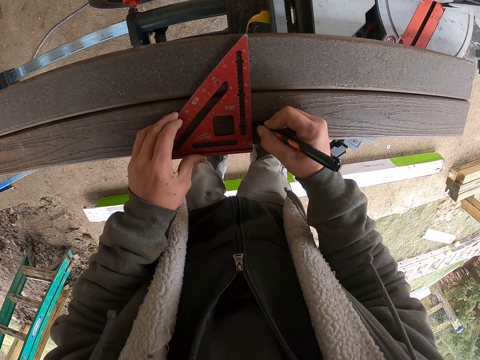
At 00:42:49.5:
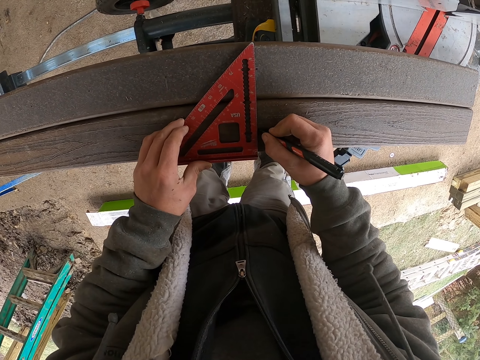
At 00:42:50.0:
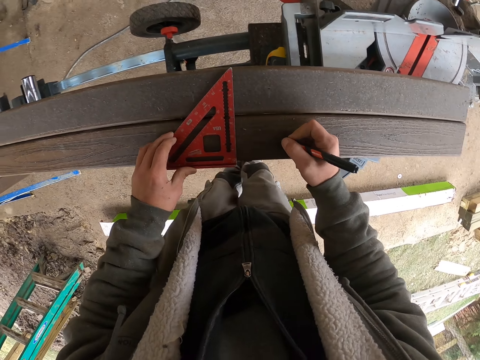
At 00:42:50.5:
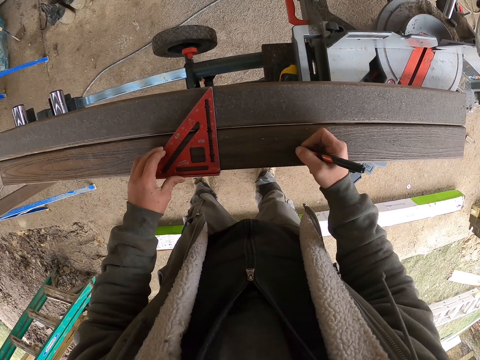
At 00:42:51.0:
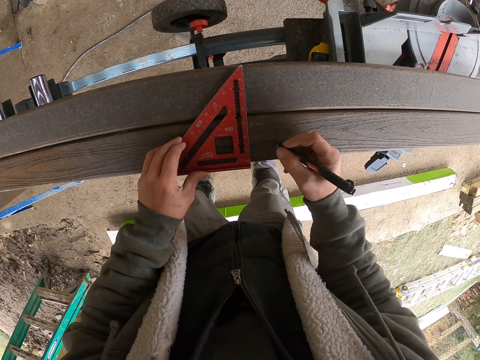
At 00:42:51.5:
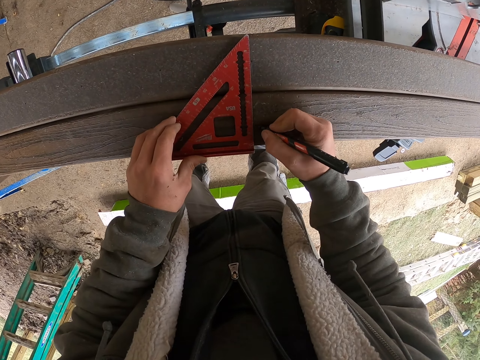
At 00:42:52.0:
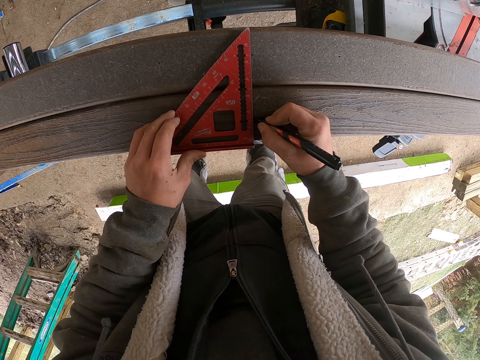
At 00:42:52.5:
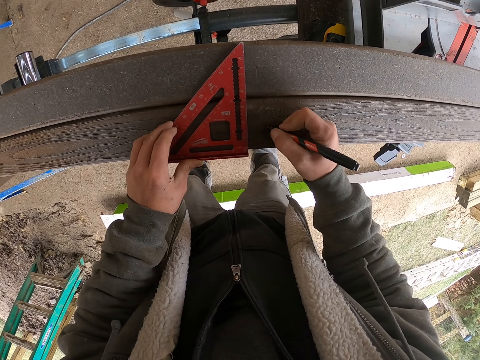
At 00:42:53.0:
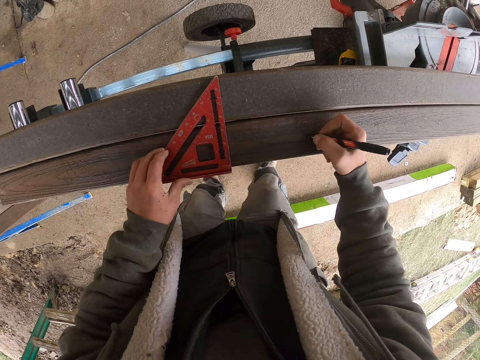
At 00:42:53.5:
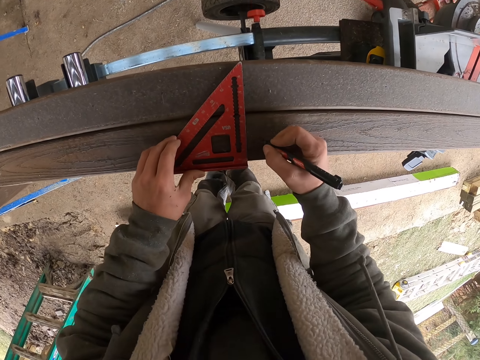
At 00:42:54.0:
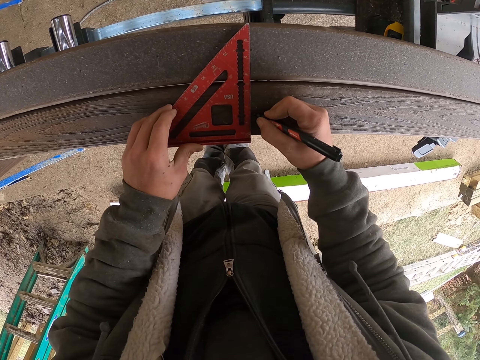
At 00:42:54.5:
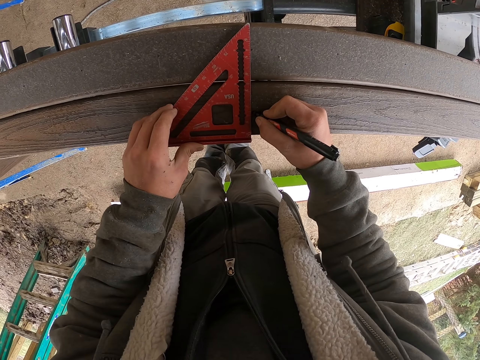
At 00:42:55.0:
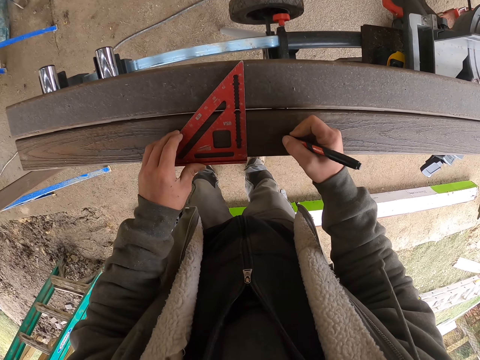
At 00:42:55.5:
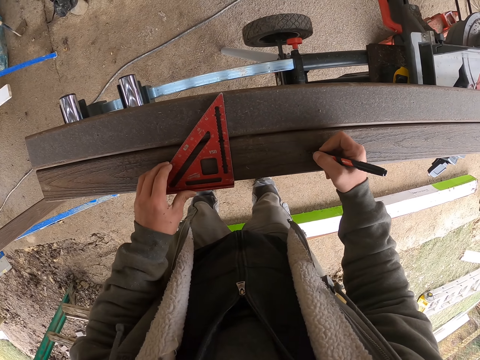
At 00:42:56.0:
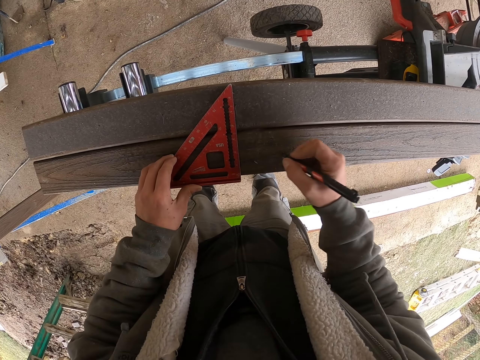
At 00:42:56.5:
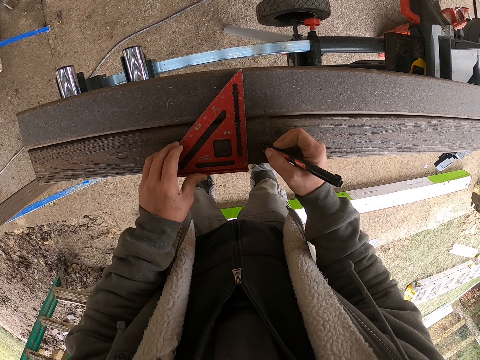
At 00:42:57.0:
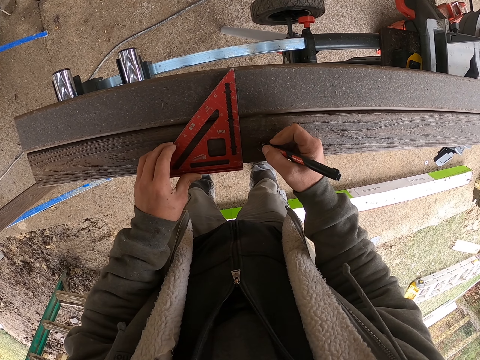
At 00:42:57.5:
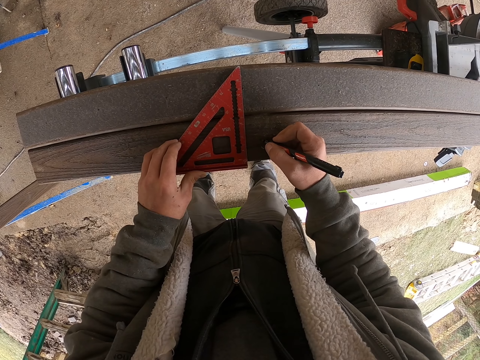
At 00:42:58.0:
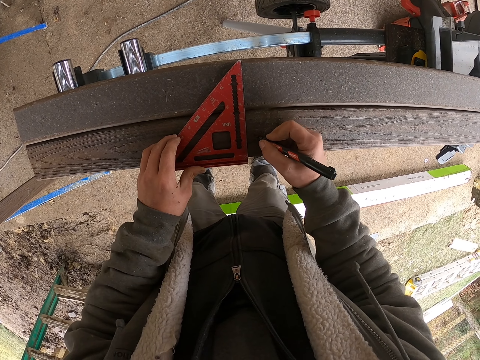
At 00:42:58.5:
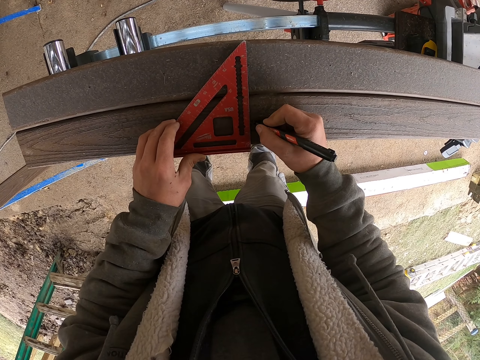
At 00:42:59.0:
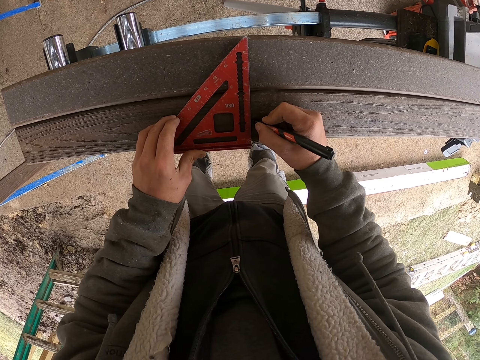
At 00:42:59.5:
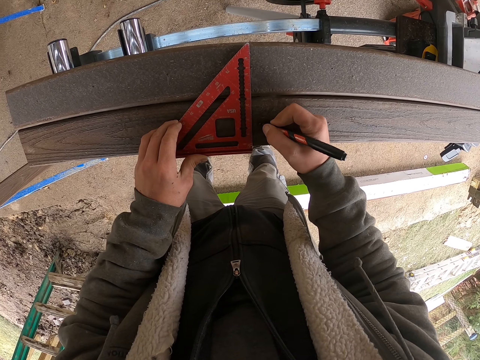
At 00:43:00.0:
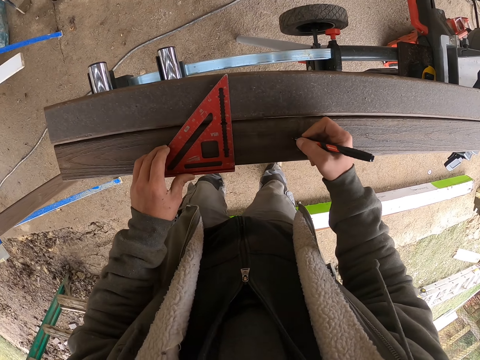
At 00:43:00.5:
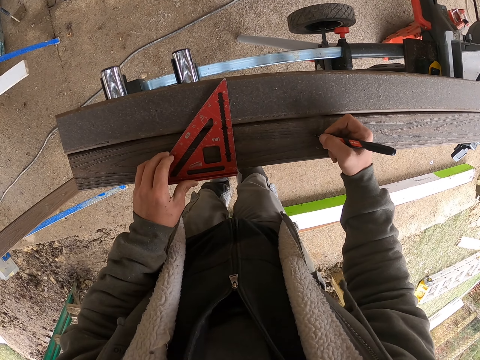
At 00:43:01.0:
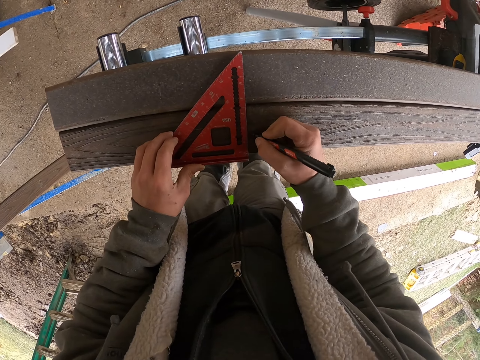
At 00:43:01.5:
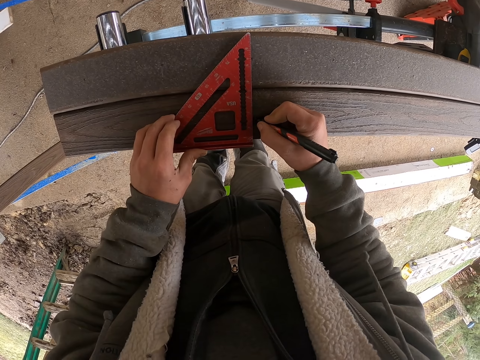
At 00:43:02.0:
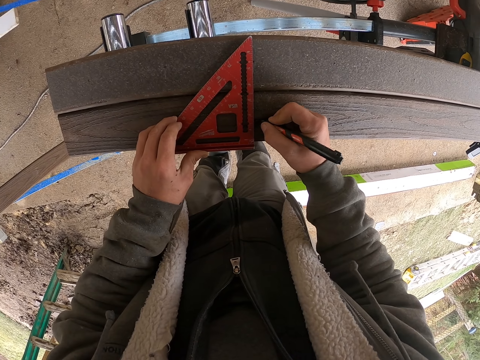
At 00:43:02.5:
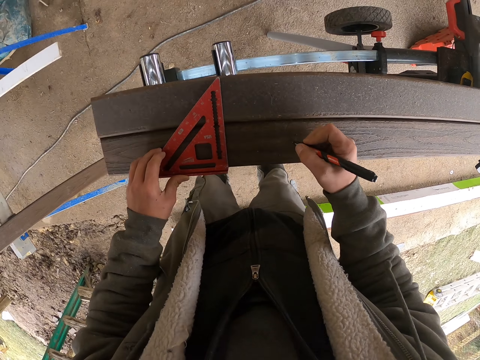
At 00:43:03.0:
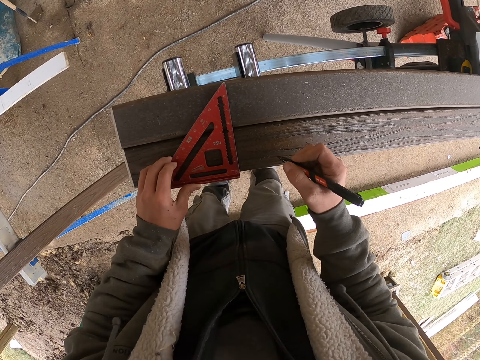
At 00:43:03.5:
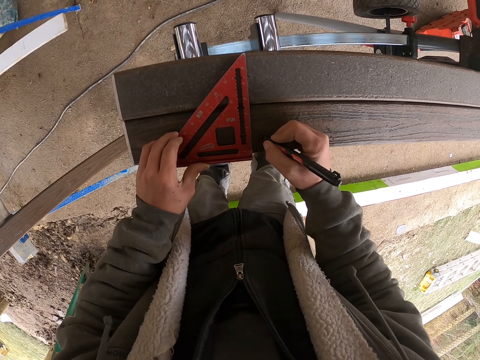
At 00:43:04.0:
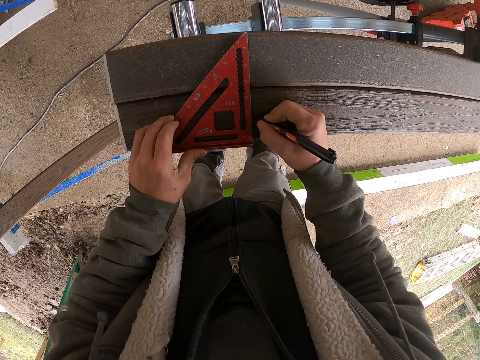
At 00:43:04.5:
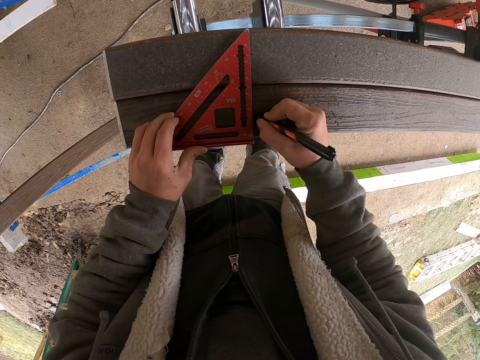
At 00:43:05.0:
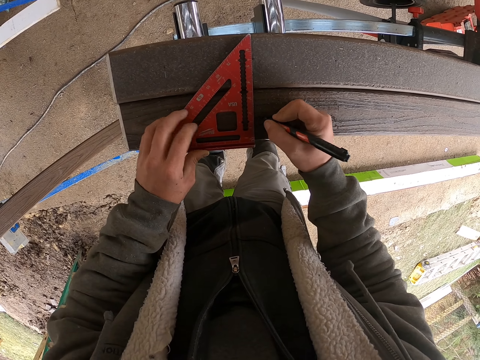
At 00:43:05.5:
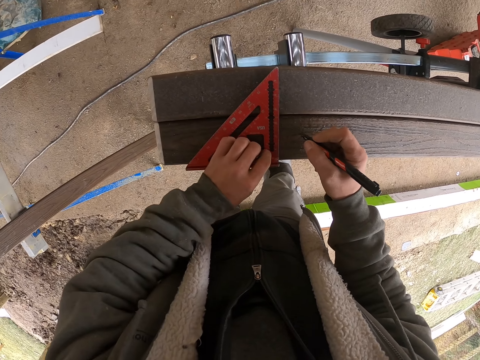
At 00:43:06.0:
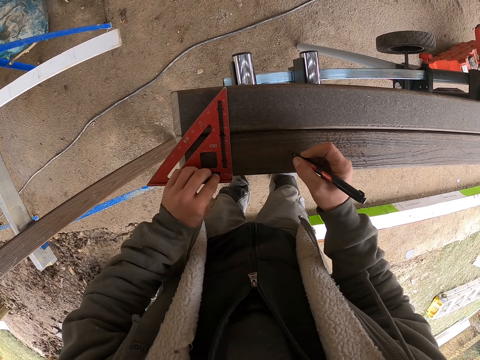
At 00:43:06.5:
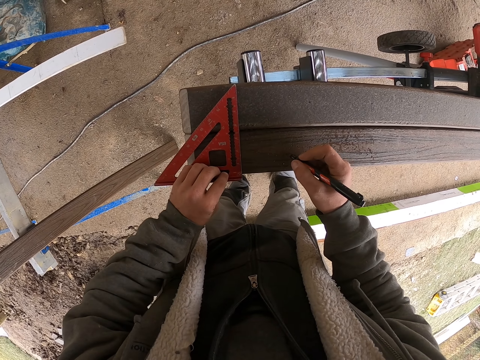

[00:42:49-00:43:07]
The camera wearer marks the wood with the pen. They move the triangle ruler on the wood. They mark the wood with the pen. They move the triangle ruler on the wood. They mark the wood with the pen. They move the triangle ruler on the wood. They mark the wood with the pen. They move the triangle ruler on the wood. They mark the wood with the pen. They move the triangle ruler on the wood. They mark the wood with the pen. They move the triangle ruler on the wood.

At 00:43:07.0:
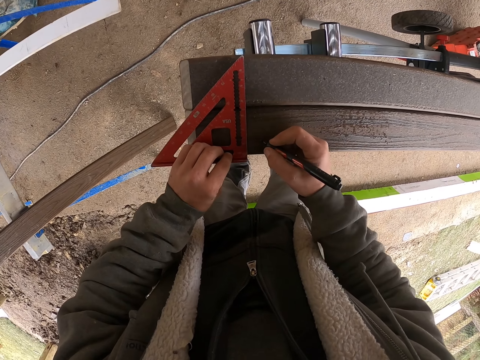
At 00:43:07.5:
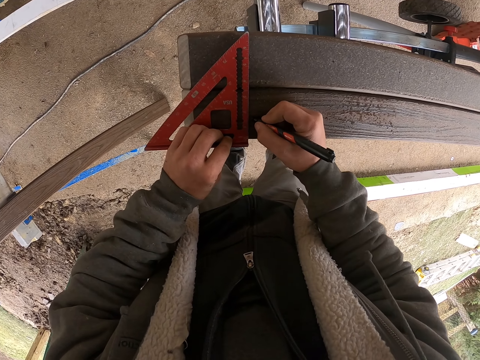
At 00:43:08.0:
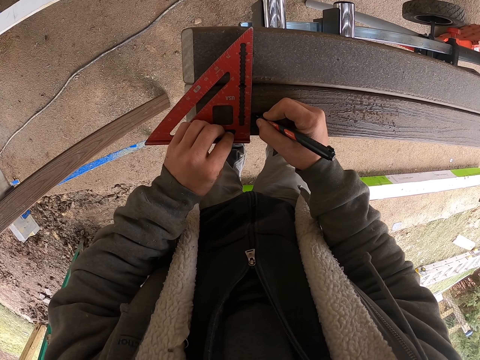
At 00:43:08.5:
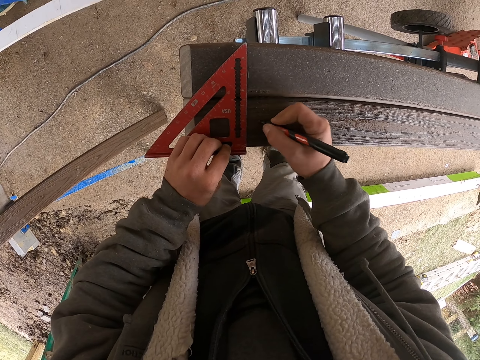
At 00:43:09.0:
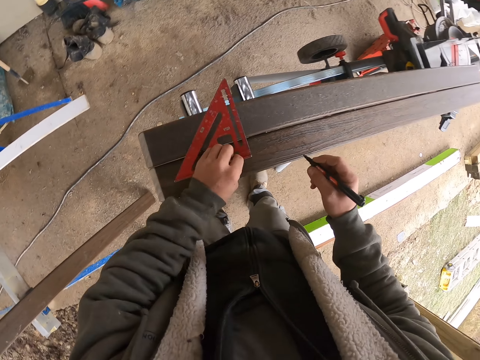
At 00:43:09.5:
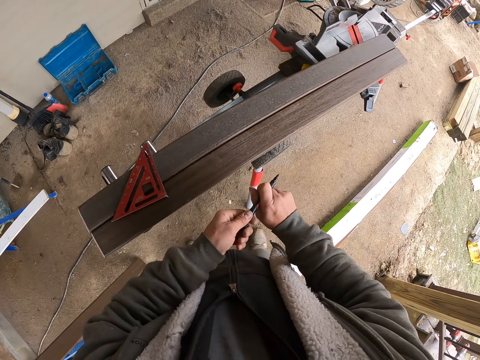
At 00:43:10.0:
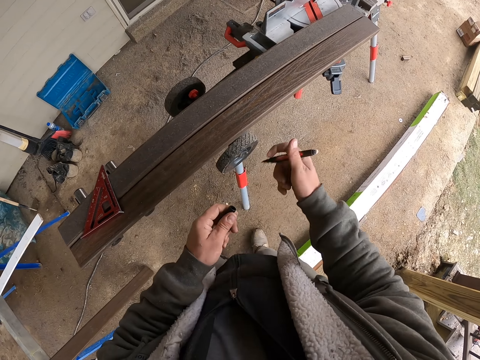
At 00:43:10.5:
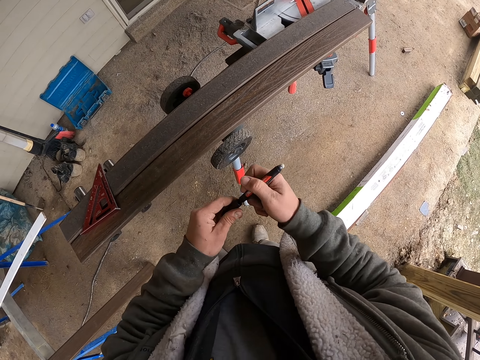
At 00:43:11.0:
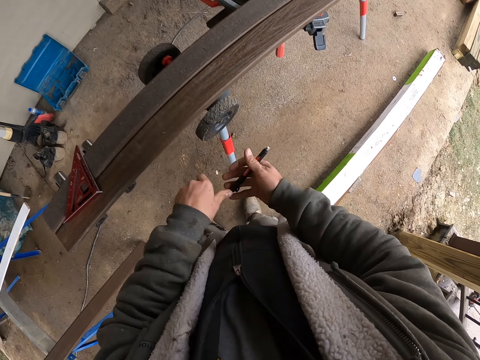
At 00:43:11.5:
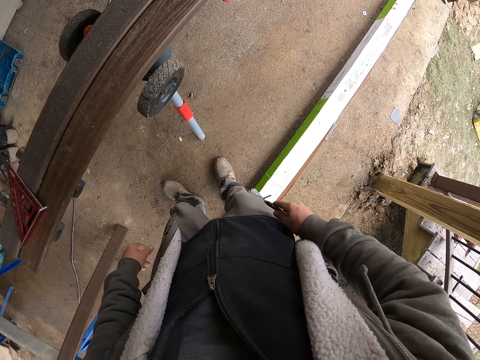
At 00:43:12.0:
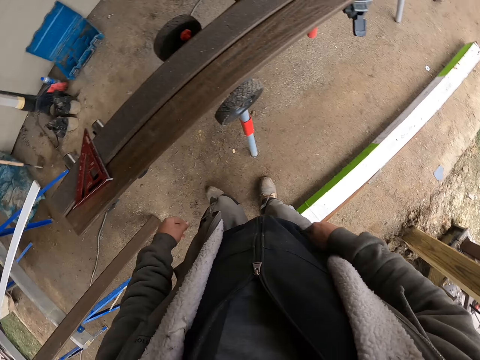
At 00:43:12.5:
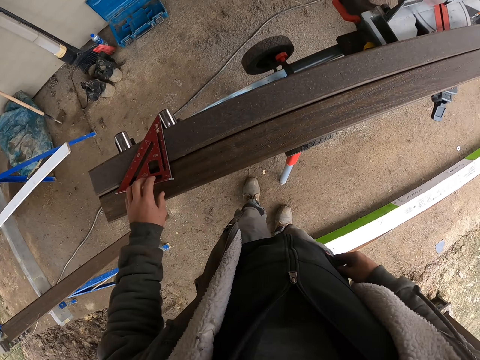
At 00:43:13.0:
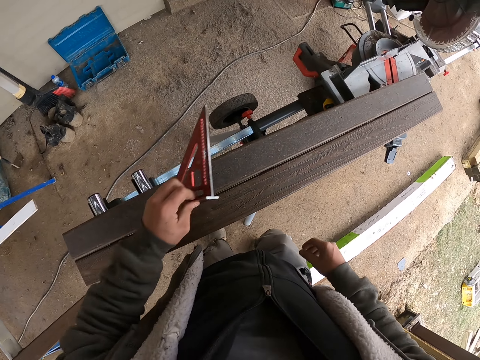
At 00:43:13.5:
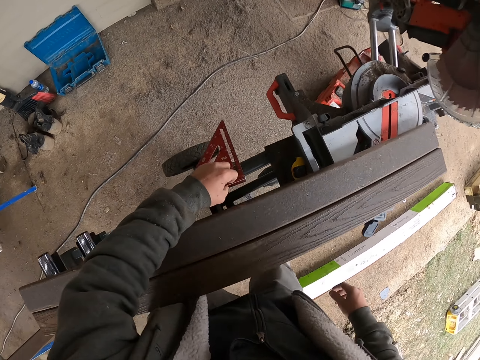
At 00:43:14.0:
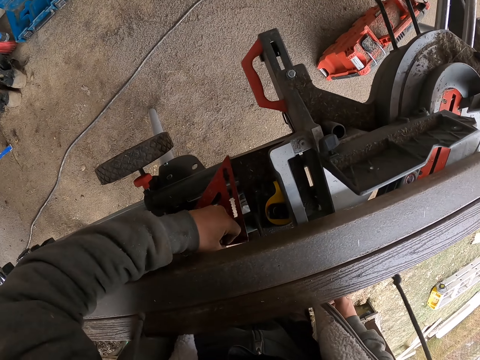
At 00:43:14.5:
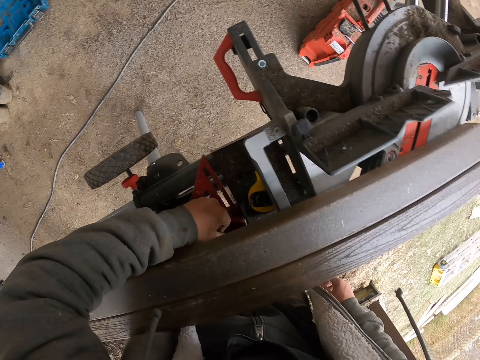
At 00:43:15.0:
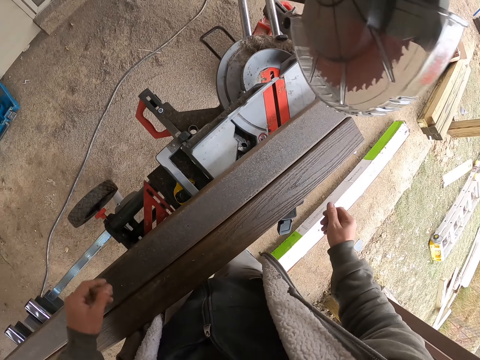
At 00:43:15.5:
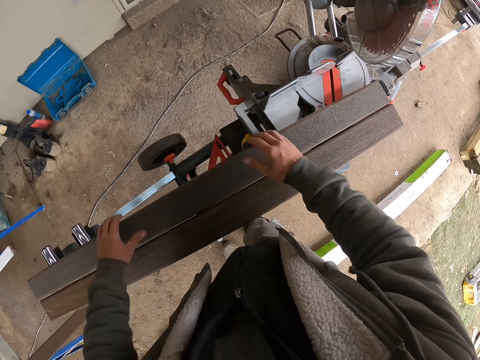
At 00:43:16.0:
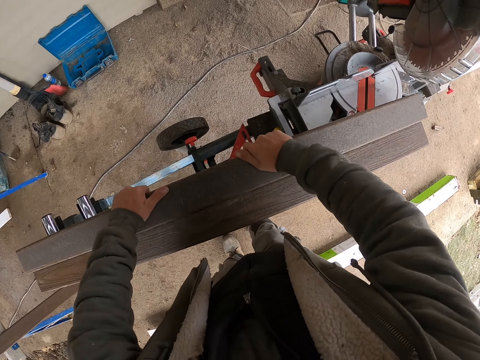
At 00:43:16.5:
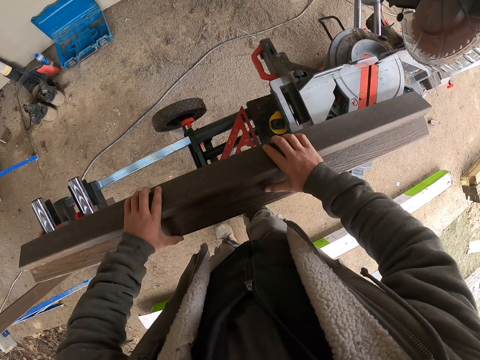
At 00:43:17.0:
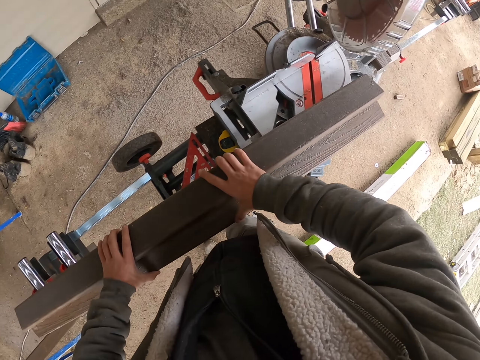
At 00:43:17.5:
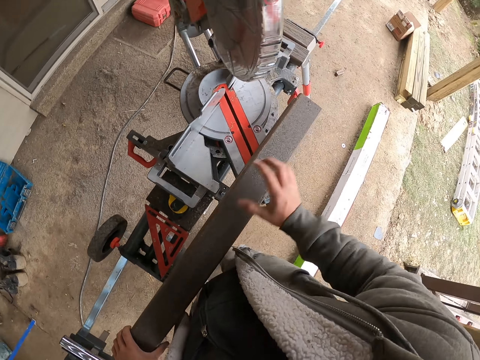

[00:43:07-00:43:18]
The camera wearer marks the wood with the pen. They pick up the triangle ruler and place the triangle ruler on the wood. They remove the lid from the pen. They put the lid on the pen tip. They put the pen in the pocket. They pick up the triangle ruler. They put the triangle ruler on the machine under the wood. They pick up the wood. They place the wood on the wood.
